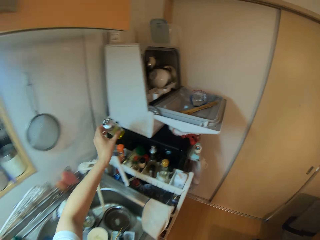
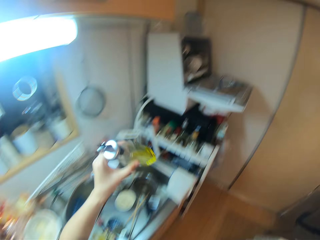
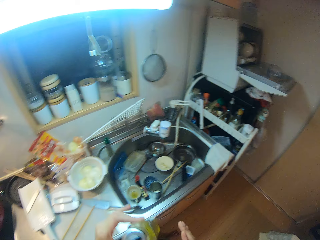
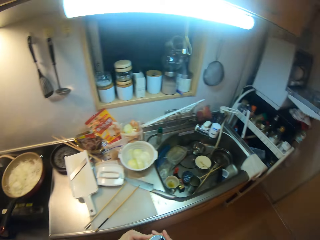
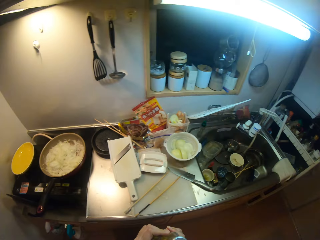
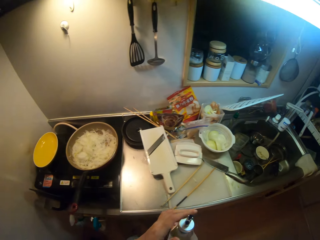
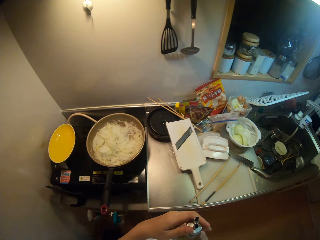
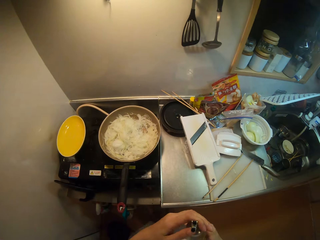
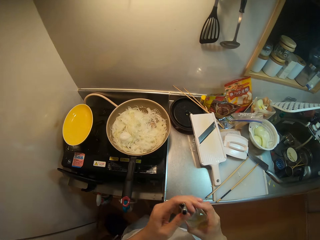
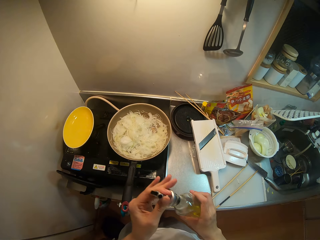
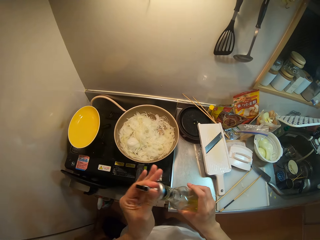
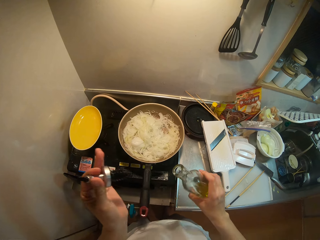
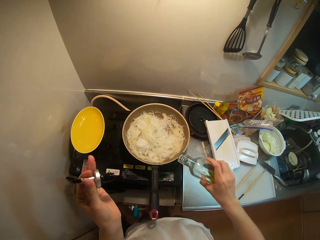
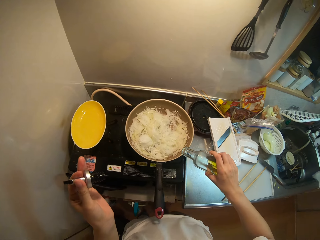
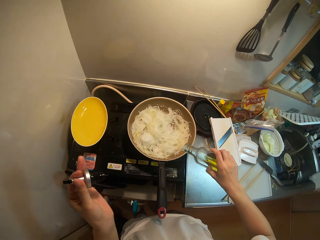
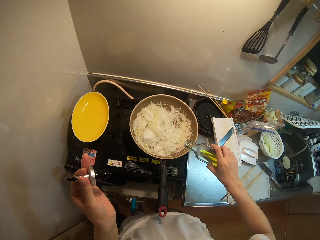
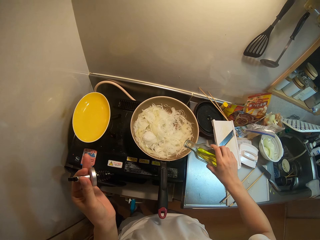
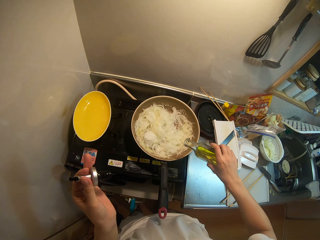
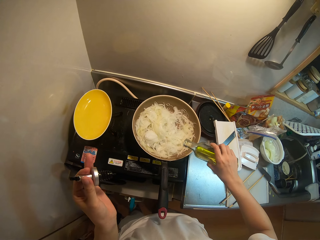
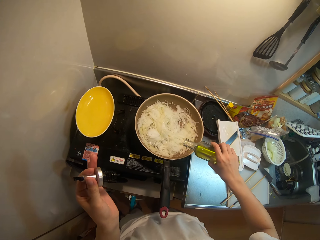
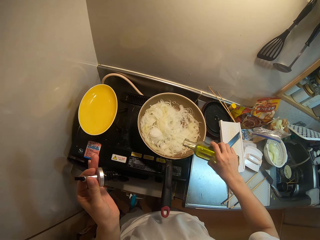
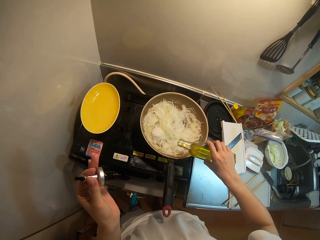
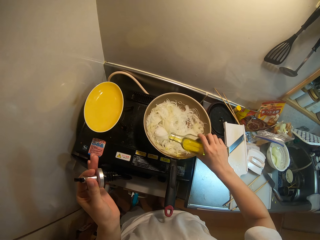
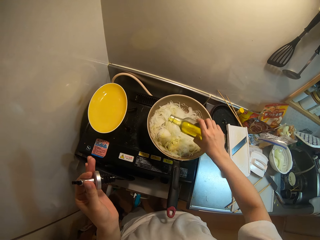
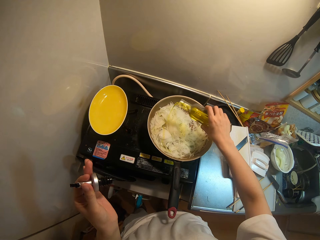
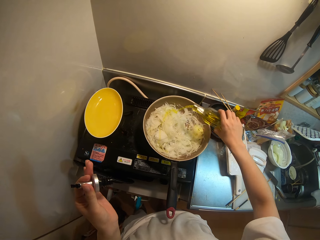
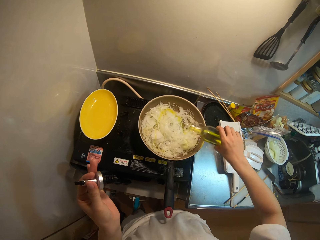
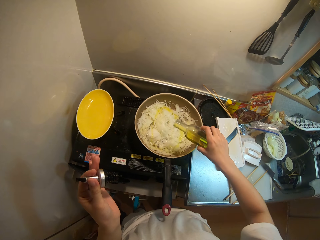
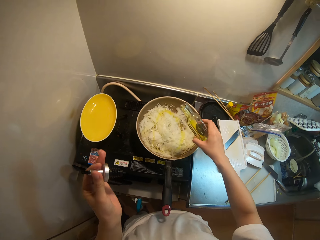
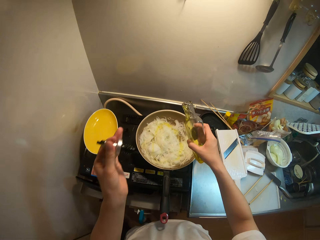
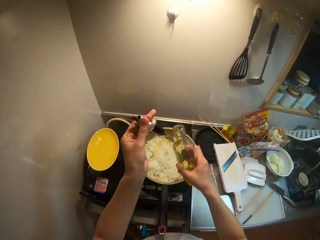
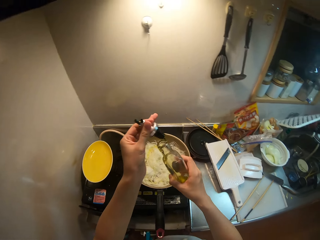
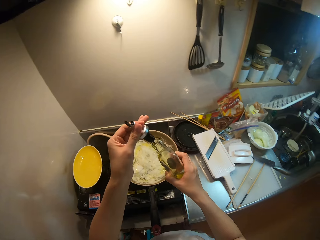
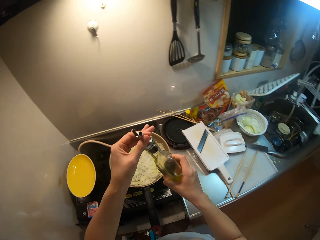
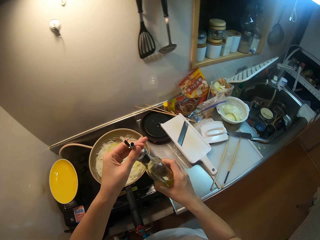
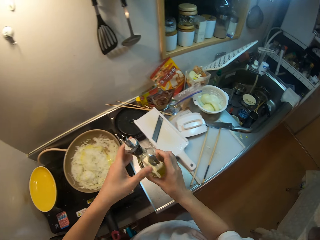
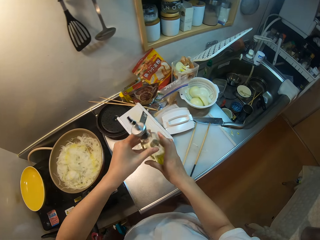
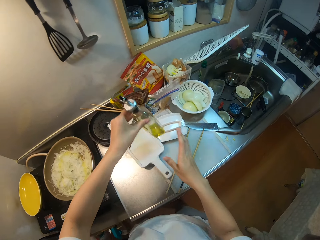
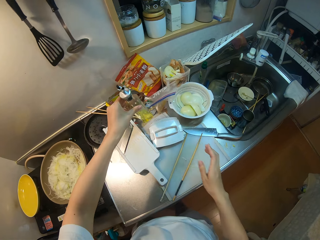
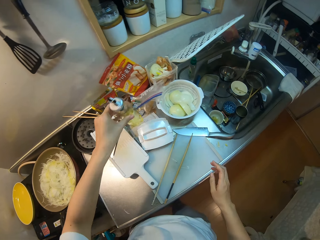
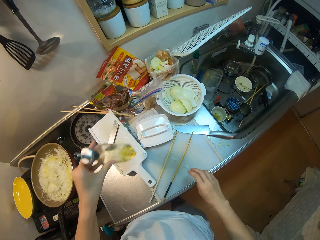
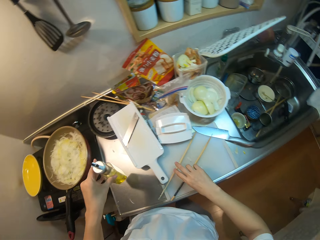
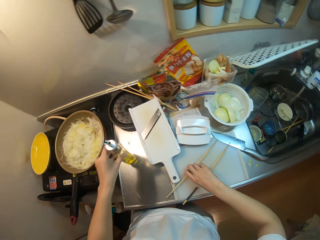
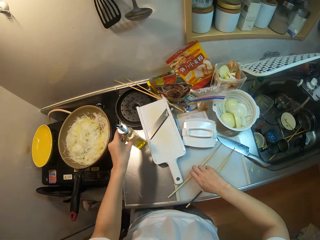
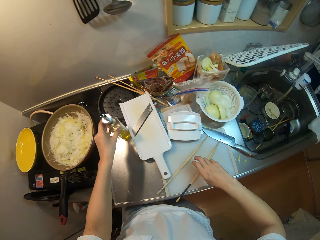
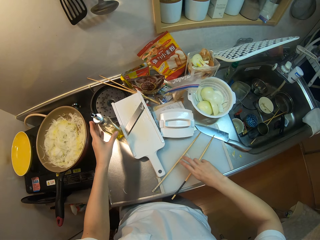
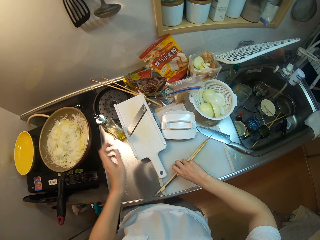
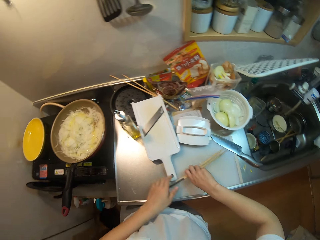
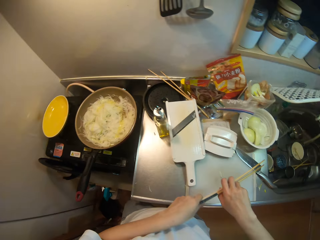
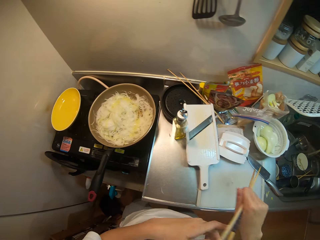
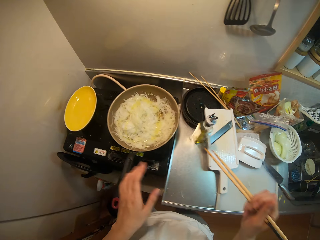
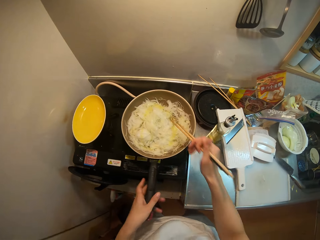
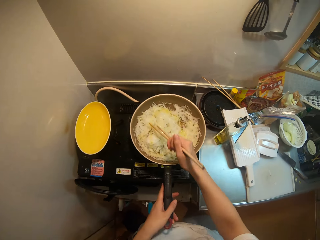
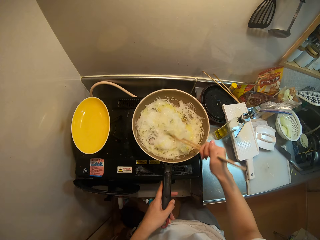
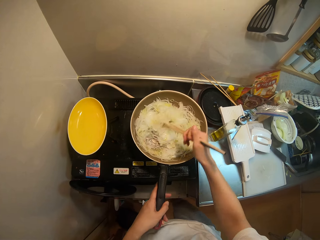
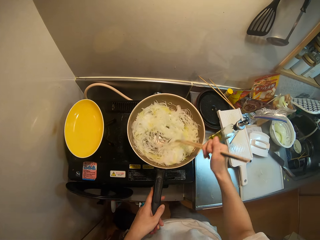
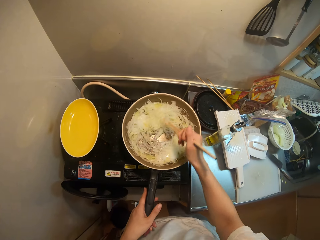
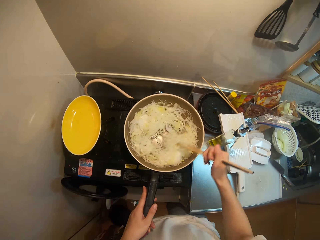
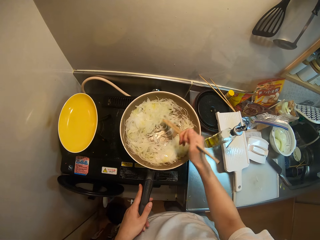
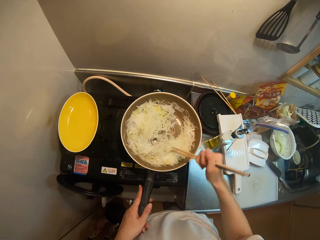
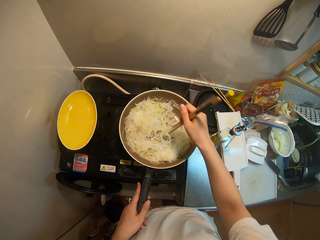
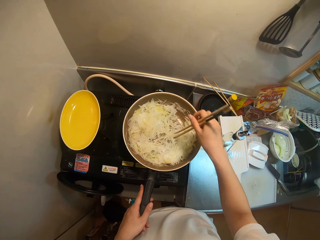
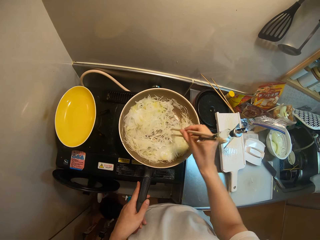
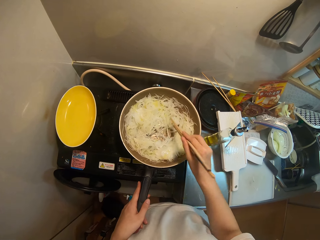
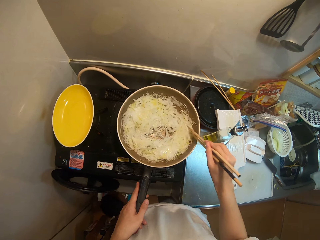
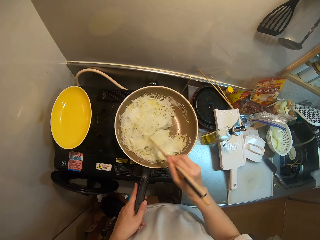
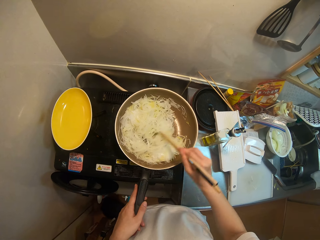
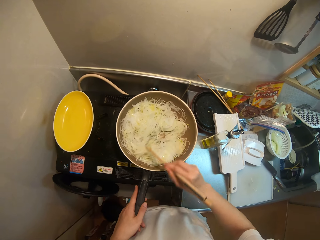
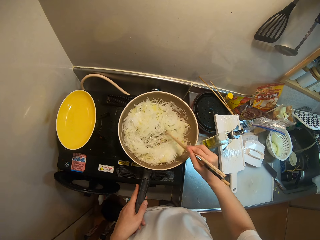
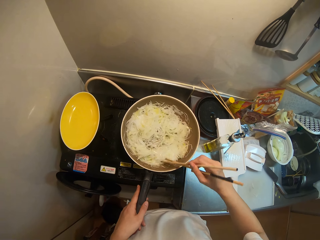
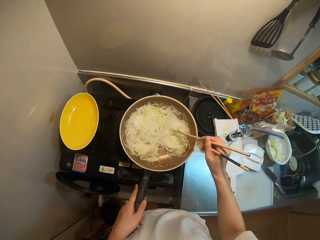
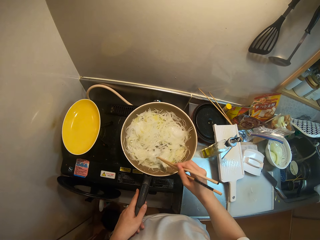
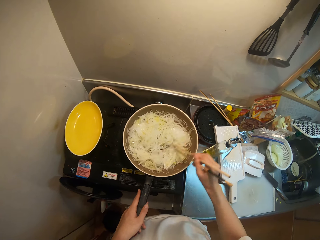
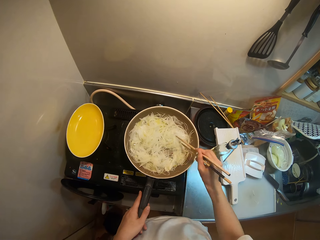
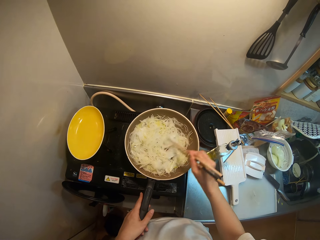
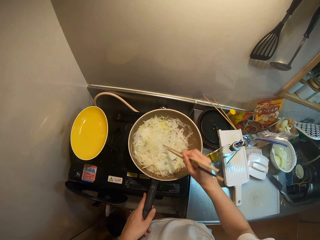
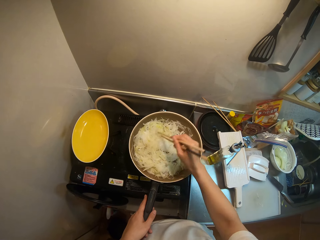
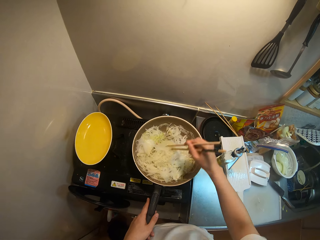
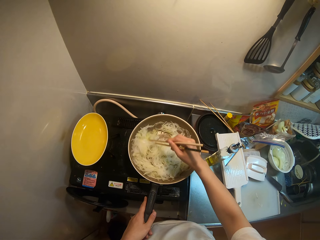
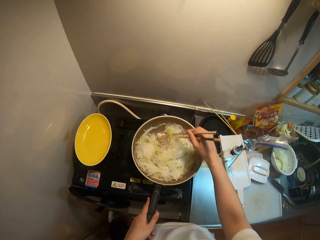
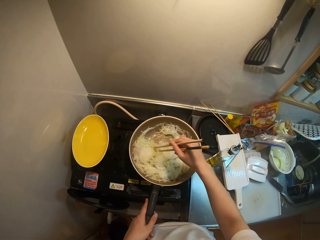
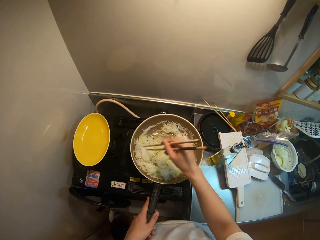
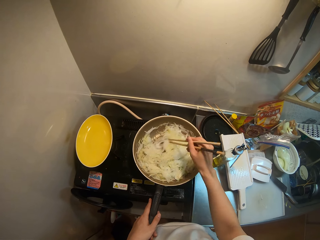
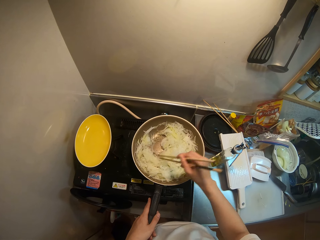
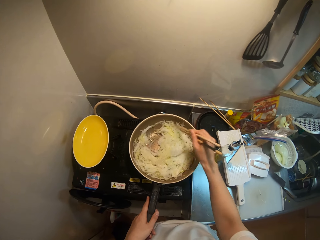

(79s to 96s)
The camera wearer picks up a bottle of cooking oil on a kitchen rack. She moves the bottle of oil in her hands. She opens the bottle of oil with her hands. She pours the oil into the frying pan. She closes the bottle of oil in her hands. She picks up the chopsticks on the table and places the bottle of oil on the table. She stirs the food, the grated turnip, in the frying pan with the chopsticks.

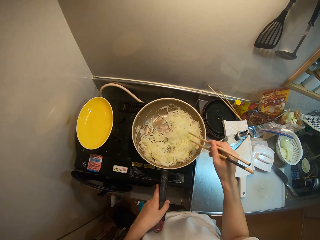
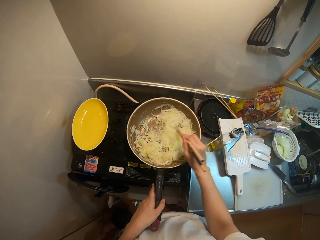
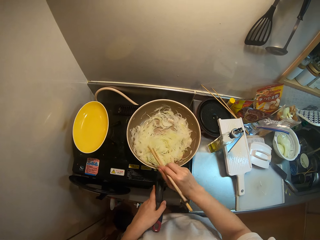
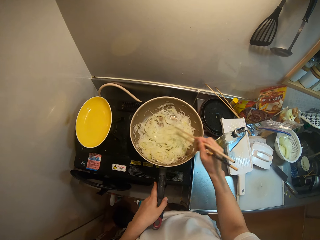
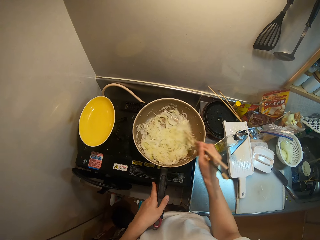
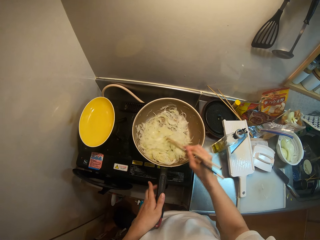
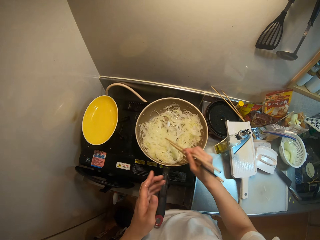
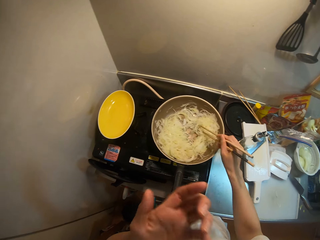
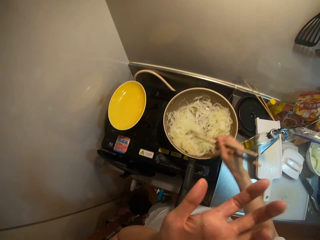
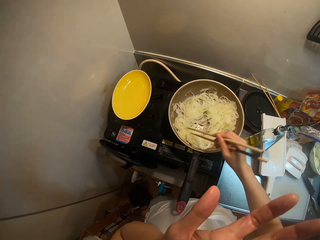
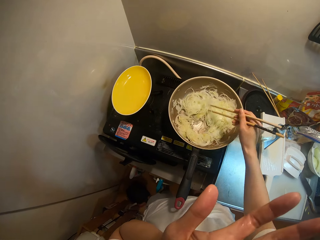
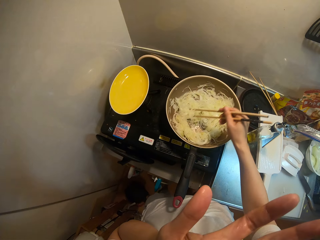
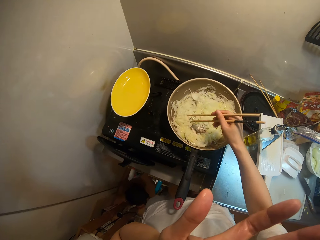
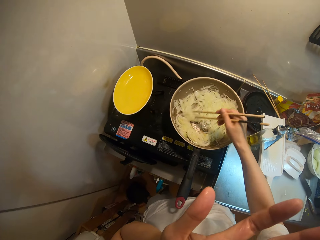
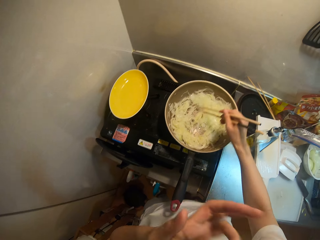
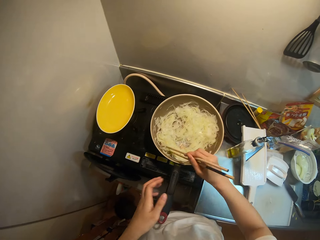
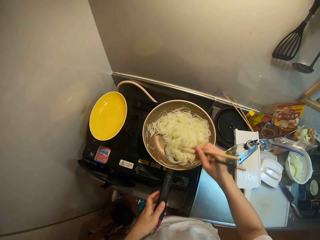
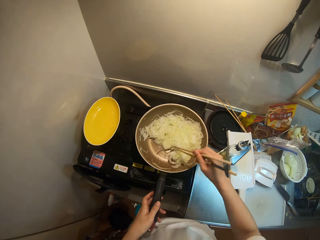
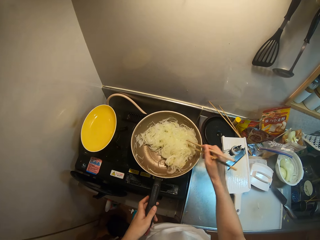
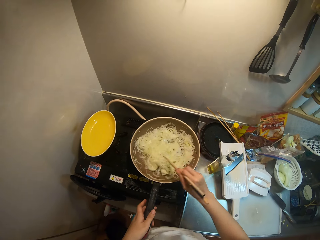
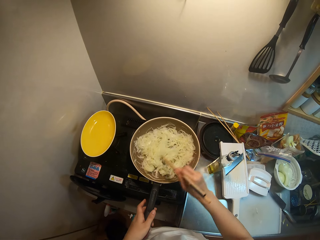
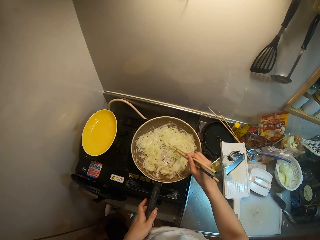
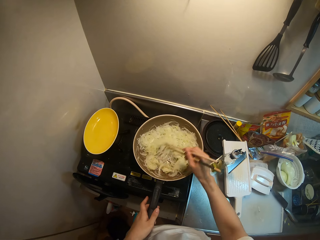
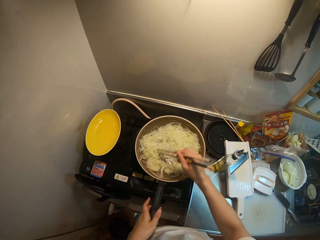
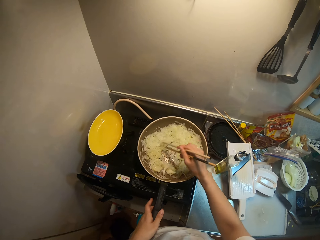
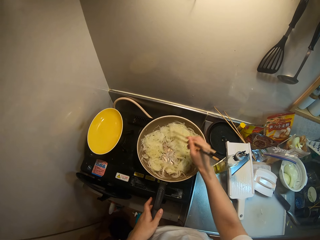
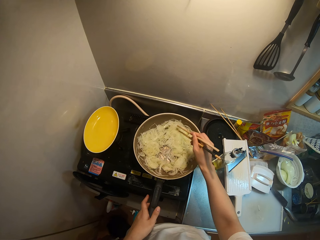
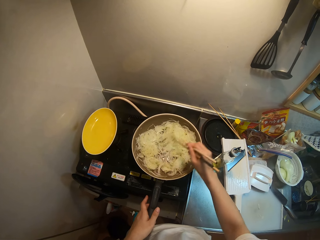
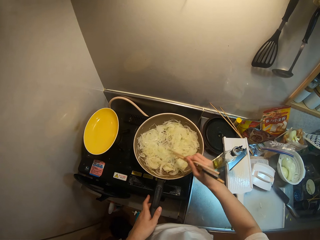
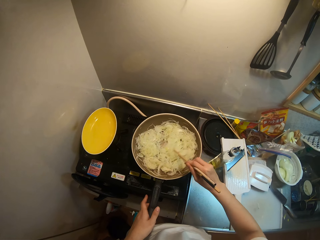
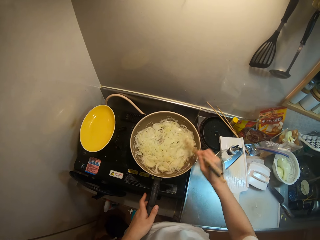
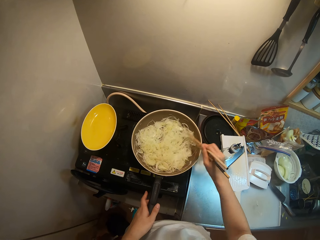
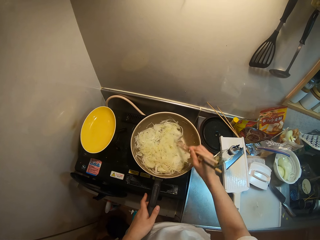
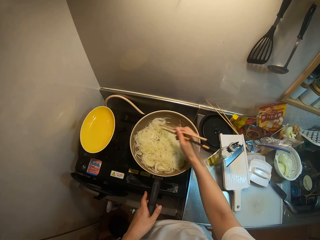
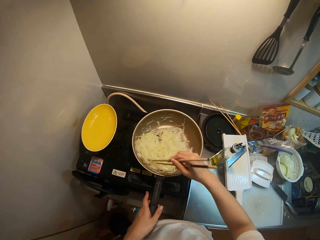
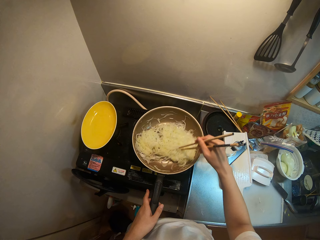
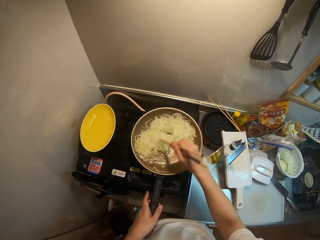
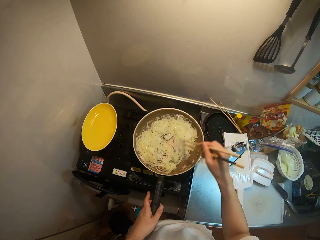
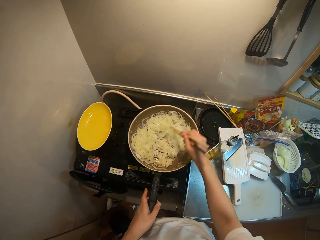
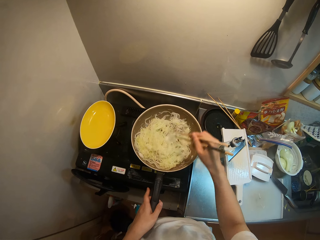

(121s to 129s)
The camera wearer stirs the food, the grated turnip, in the frying pan with the chopsticks. She wipes her face with her hand.
